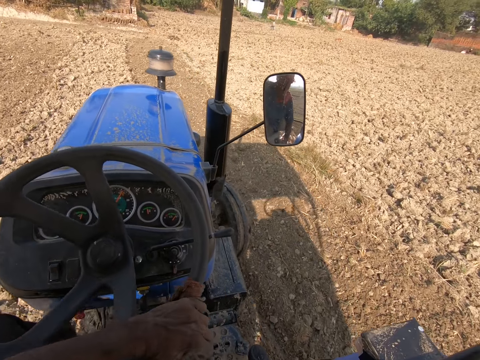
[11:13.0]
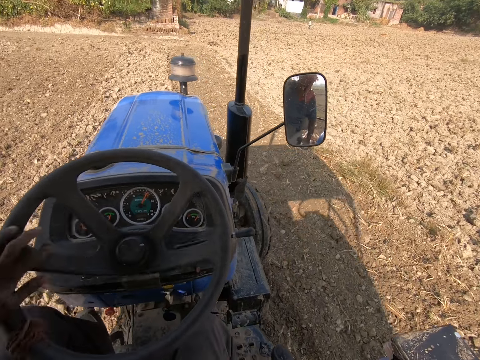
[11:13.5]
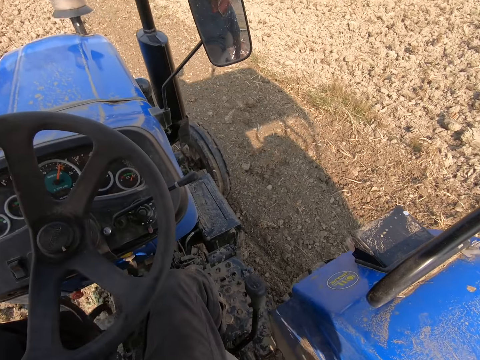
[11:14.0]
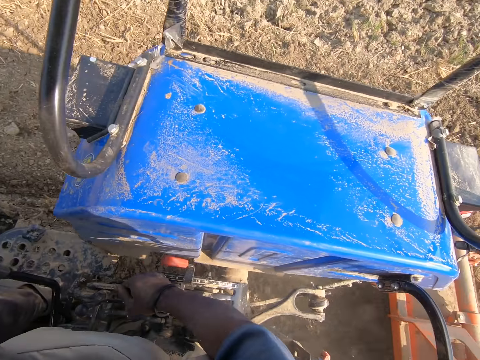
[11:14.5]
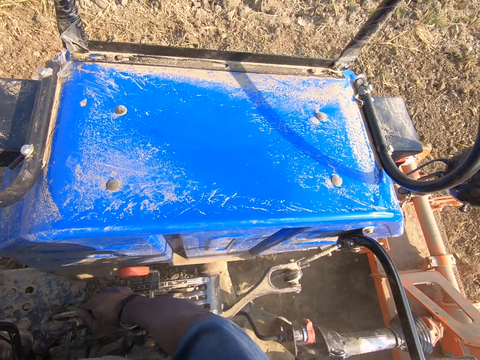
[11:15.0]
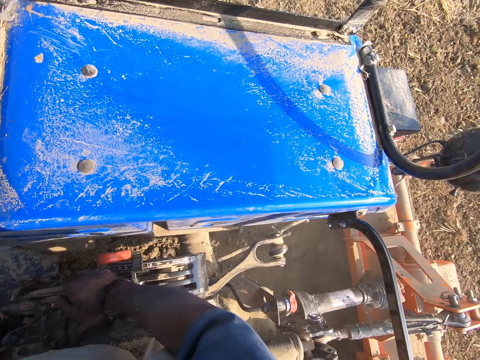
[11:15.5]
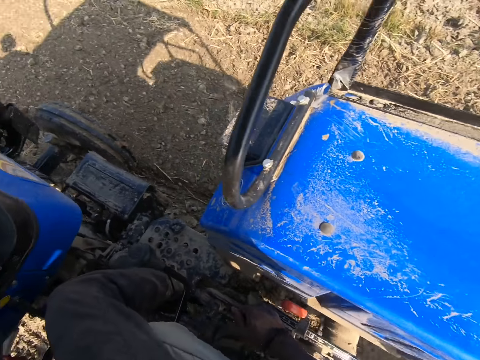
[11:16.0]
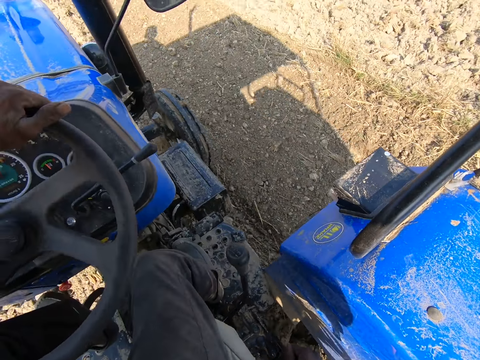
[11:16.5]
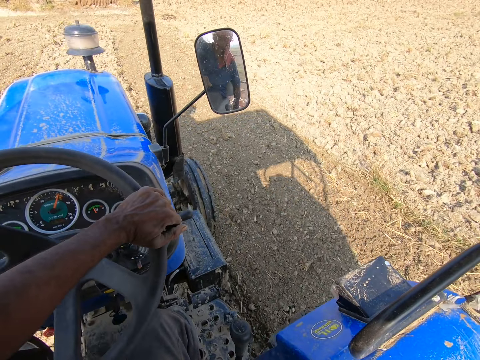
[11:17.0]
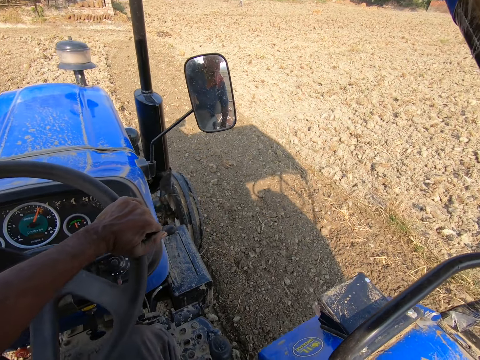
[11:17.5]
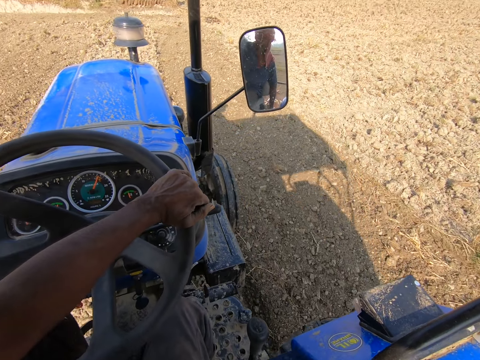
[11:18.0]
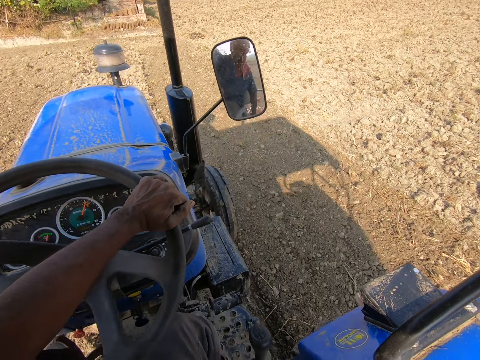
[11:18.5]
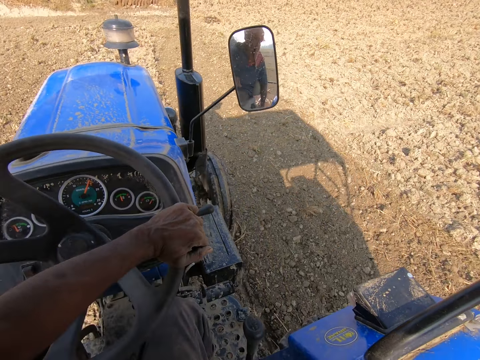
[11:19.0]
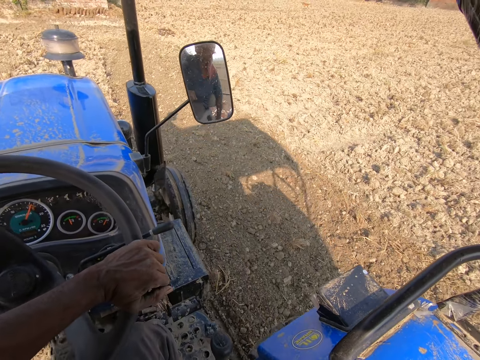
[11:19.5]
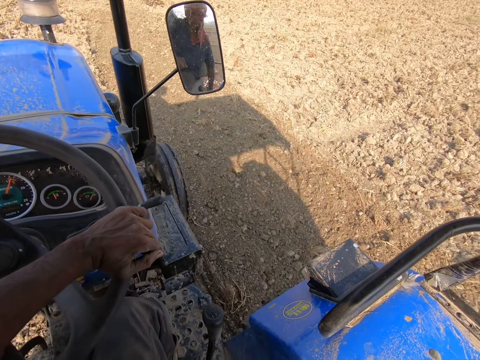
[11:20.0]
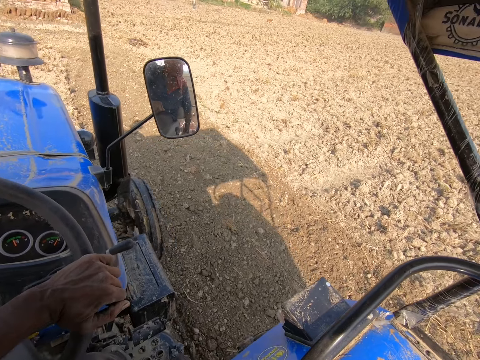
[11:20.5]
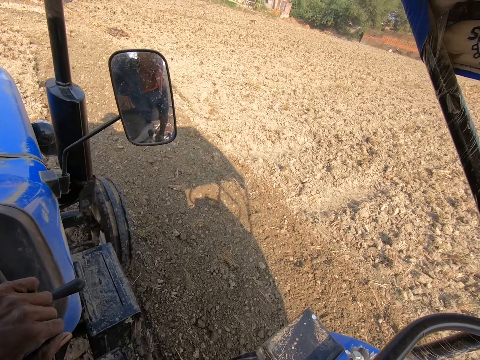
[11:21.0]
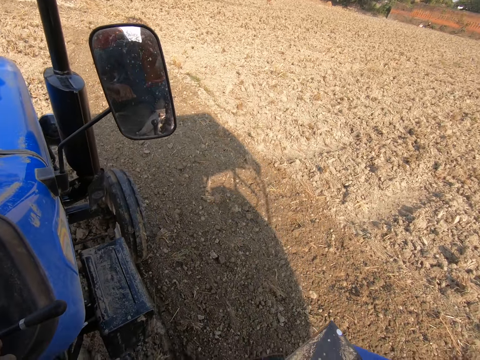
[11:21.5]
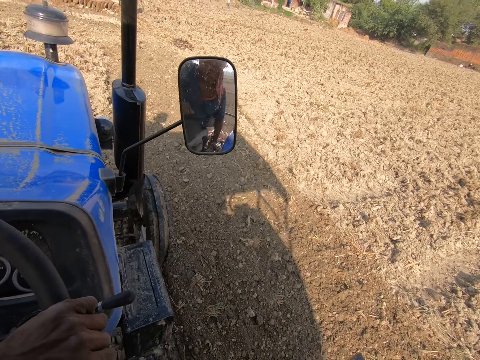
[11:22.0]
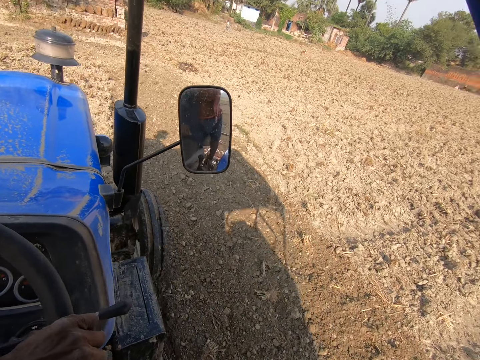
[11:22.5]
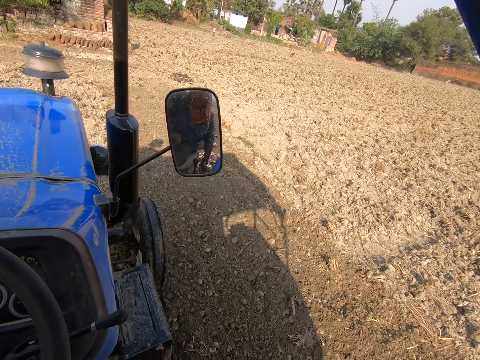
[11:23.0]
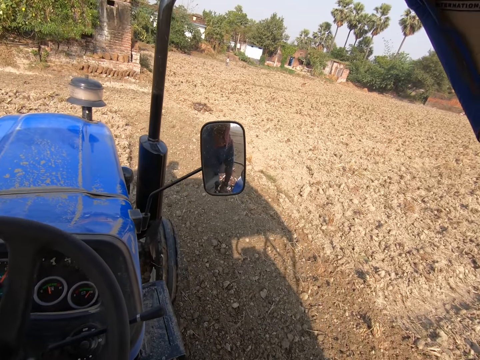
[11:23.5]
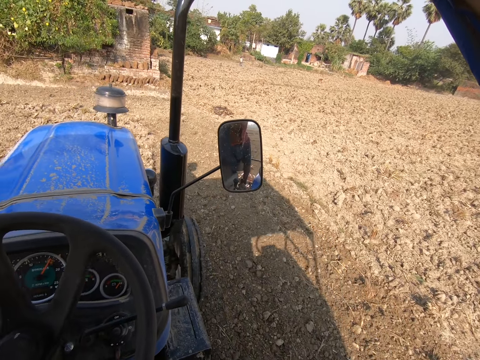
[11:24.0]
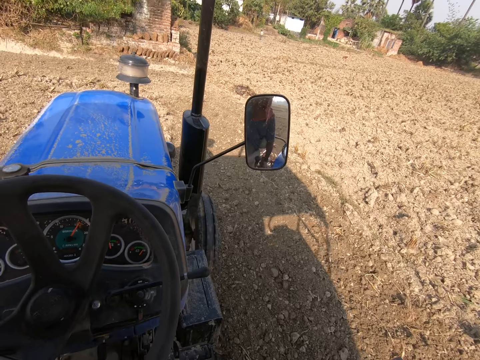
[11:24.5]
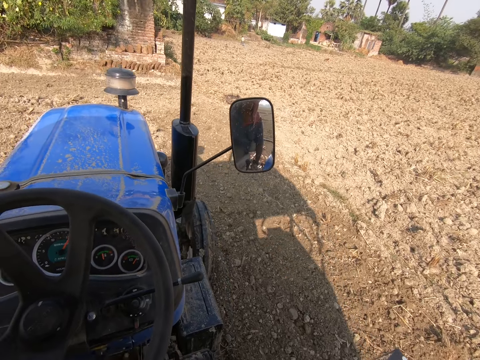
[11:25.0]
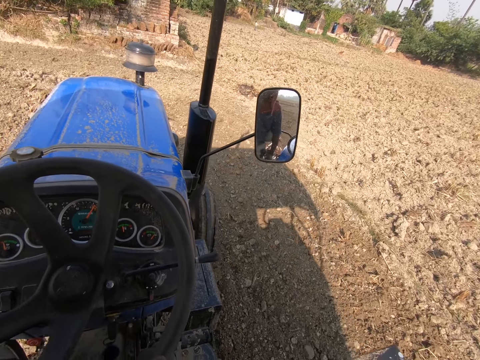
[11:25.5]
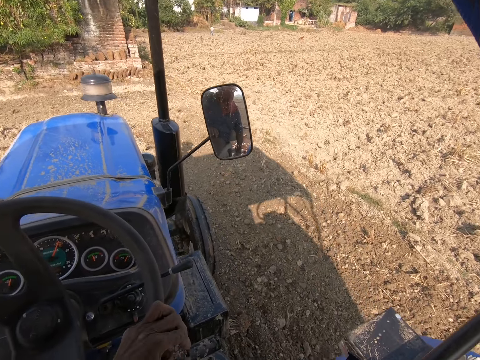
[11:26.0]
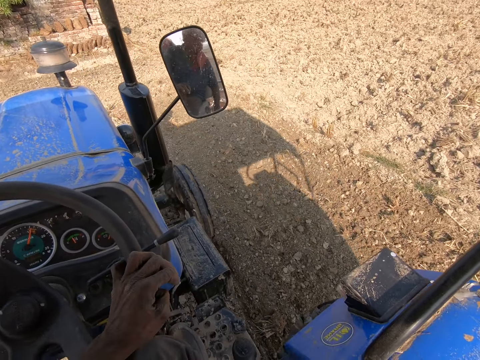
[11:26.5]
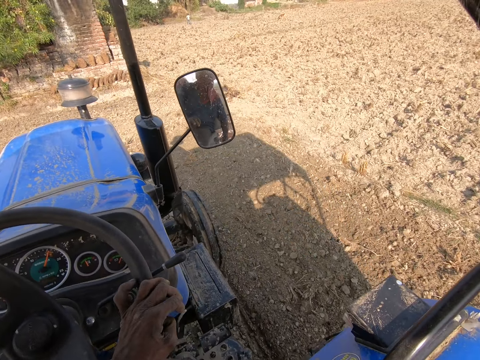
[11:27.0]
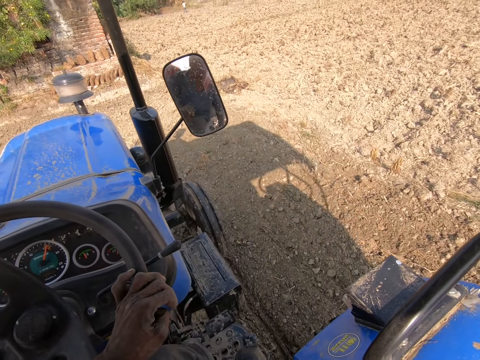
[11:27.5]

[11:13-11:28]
The camera wearer looks at the back of the ploughing tractor.

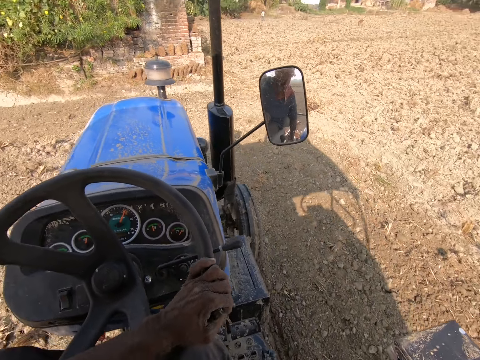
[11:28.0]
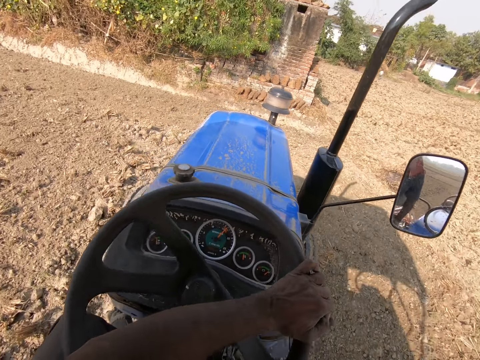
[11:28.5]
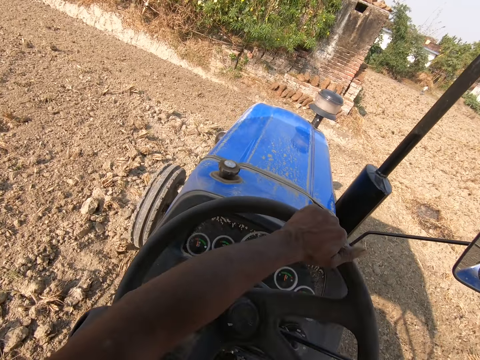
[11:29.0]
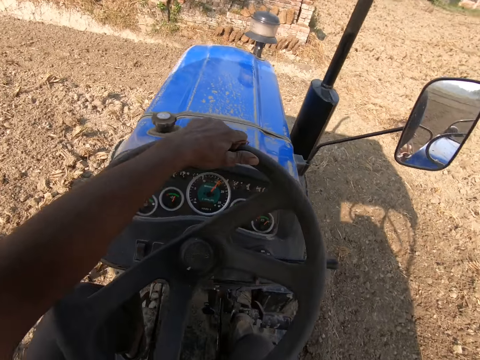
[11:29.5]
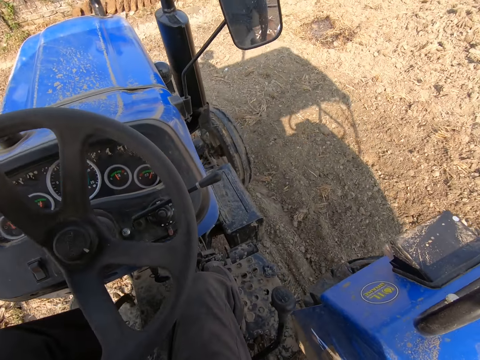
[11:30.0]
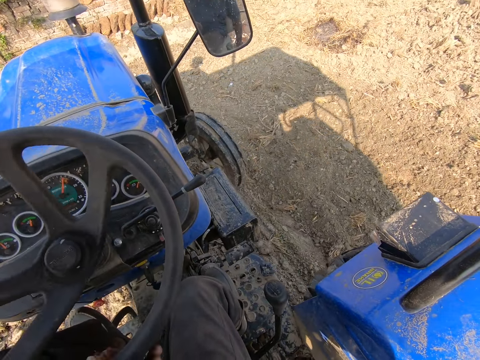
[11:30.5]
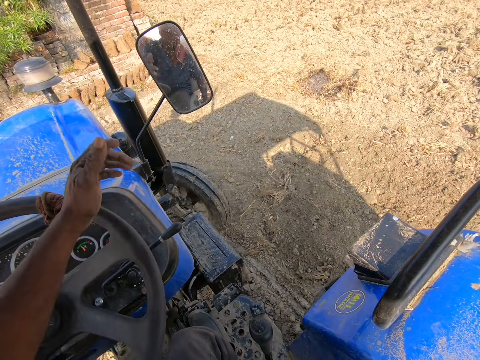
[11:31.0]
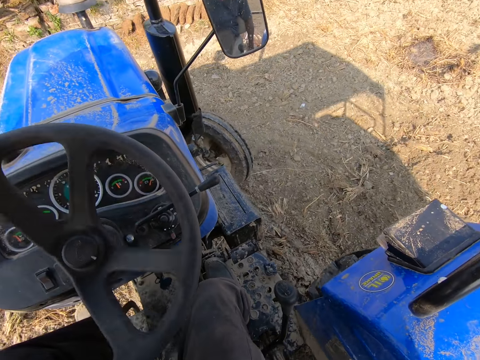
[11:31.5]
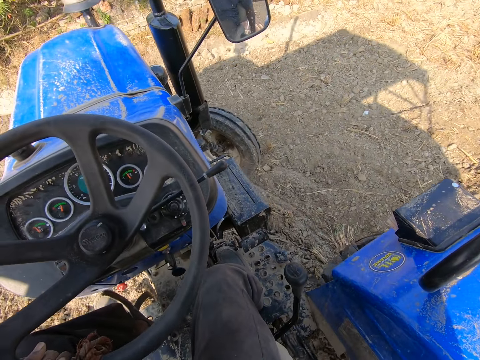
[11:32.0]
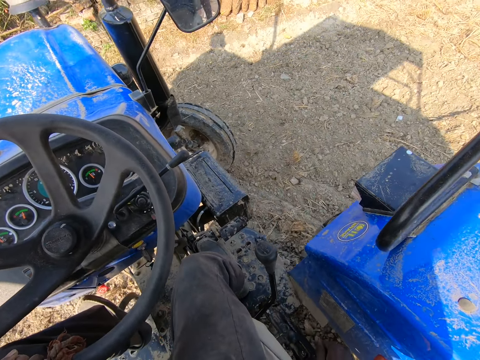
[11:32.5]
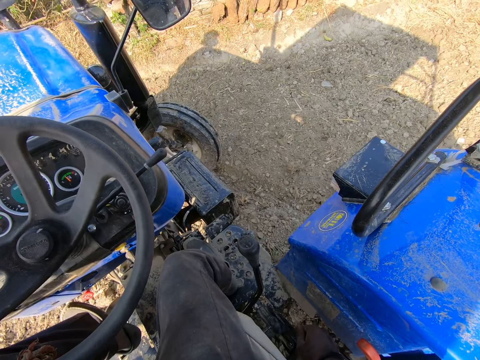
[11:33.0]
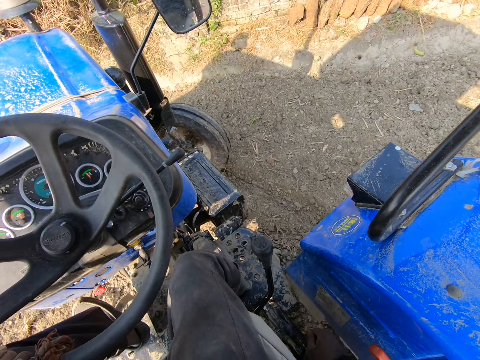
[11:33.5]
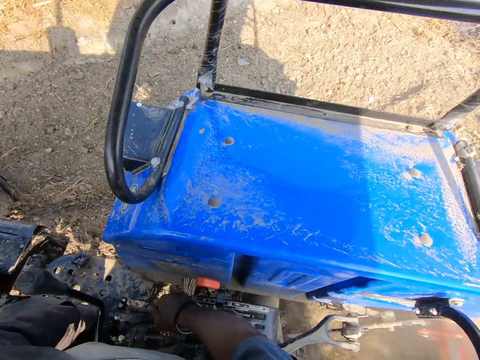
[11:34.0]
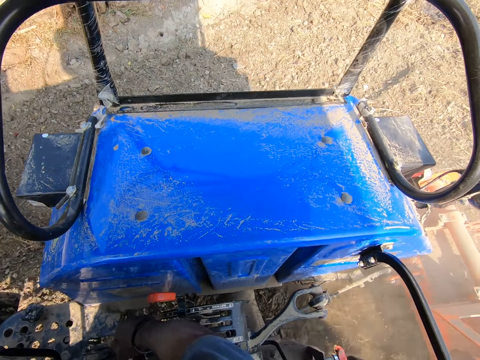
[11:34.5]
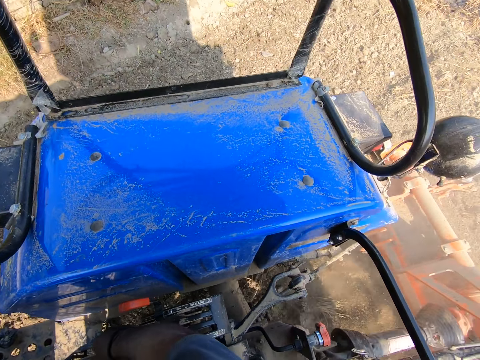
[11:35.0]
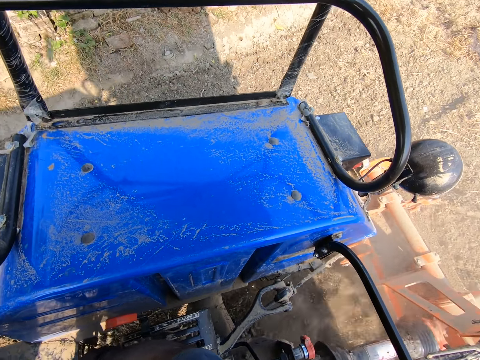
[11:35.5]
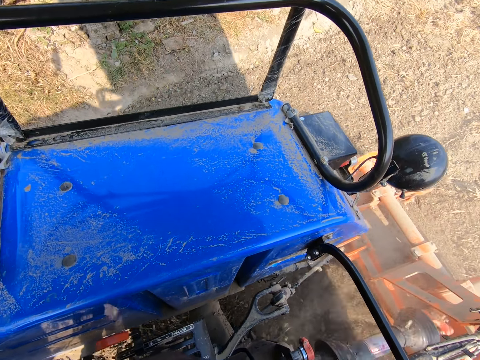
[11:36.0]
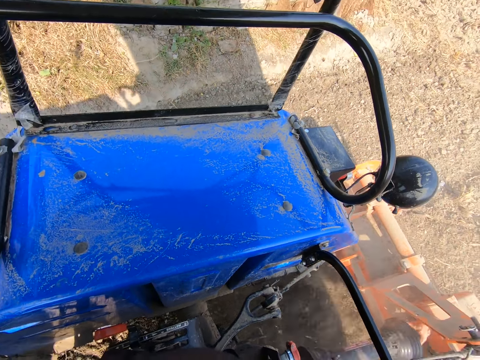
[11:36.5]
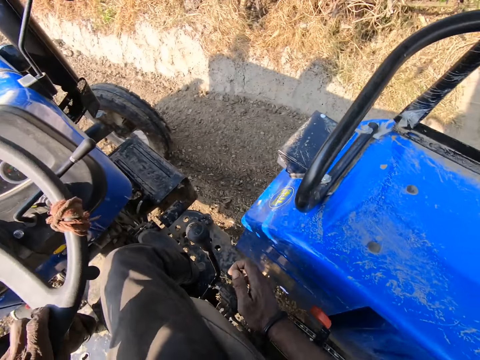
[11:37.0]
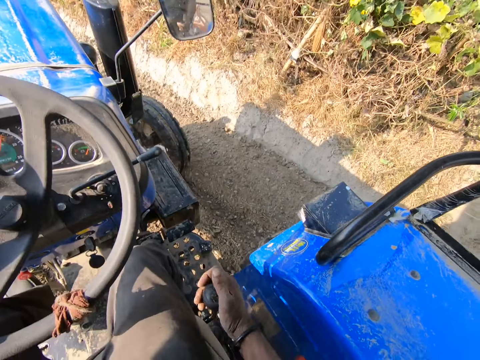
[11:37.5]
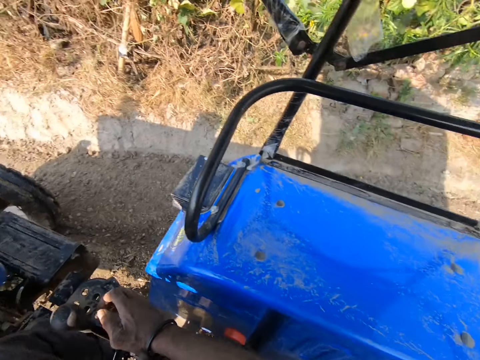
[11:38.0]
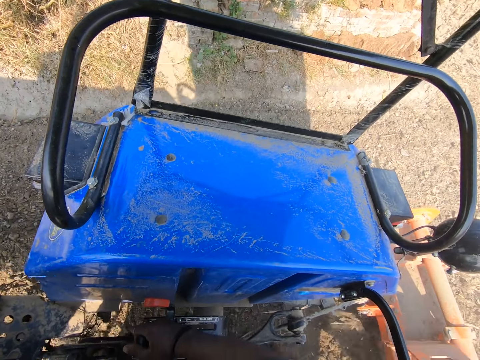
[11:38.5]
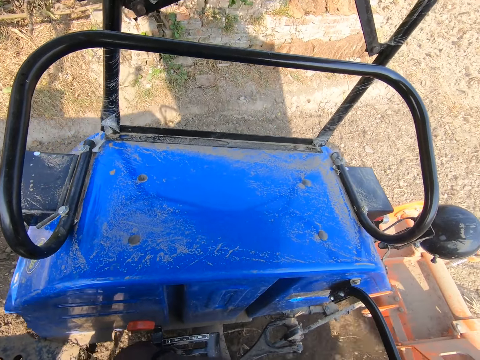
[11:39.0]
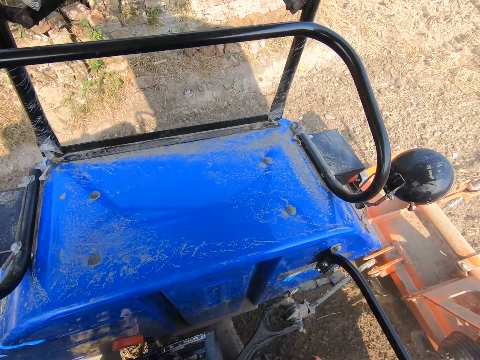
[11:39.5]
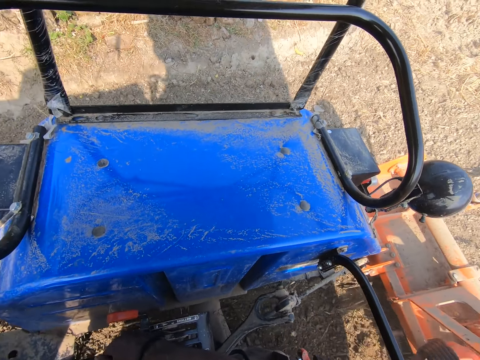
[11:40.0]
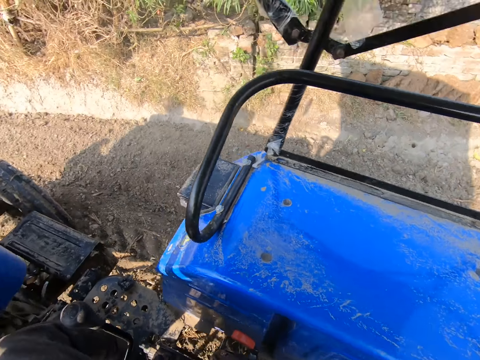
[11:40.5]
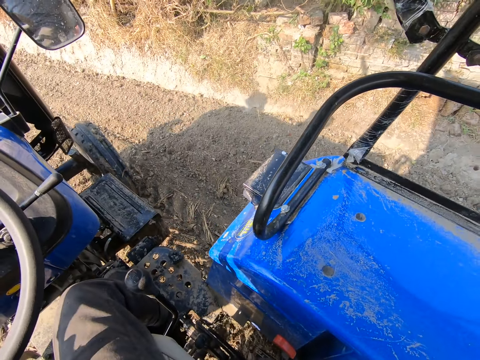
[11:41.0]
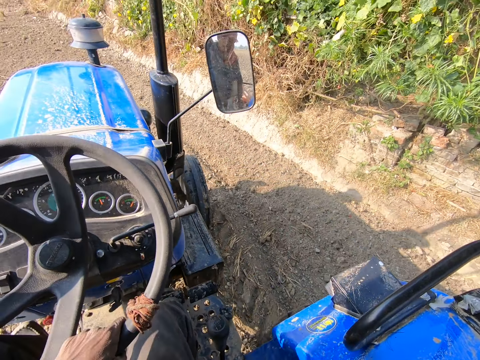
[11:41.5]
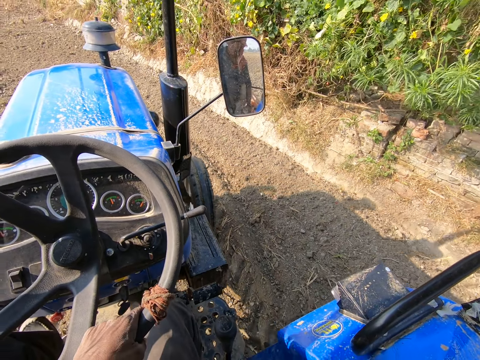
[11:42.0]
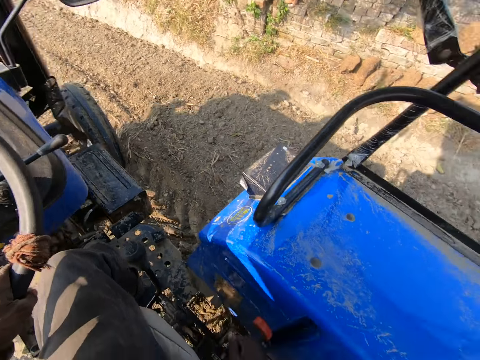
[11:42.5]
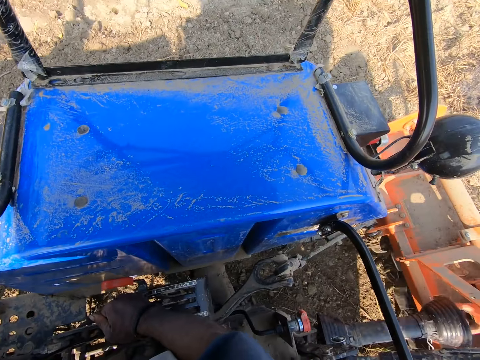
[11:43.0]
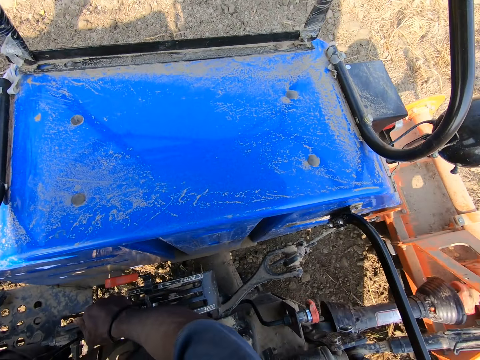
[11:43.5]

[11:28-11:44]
The camera wearer looks at the back of the ploughing tractor. He moves the gear with his right hand. He reverses the ploughing tractor.
